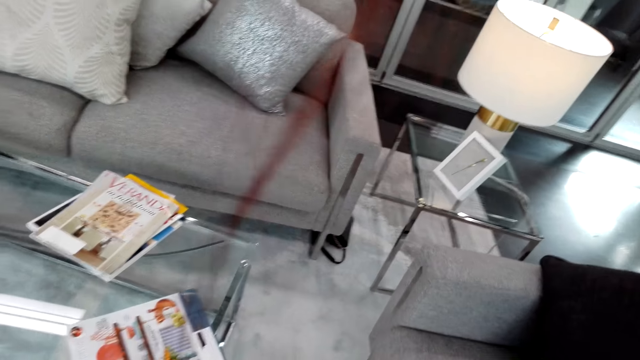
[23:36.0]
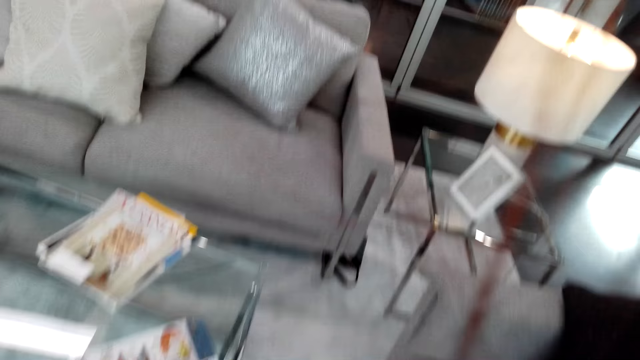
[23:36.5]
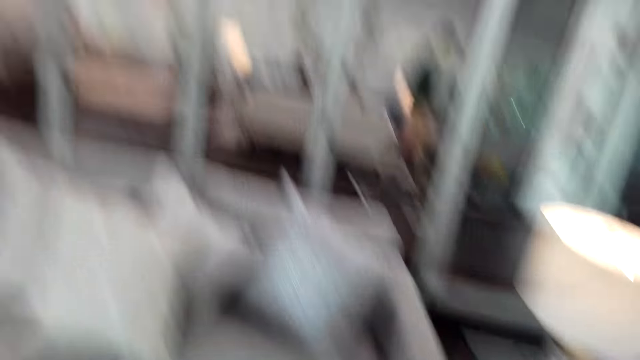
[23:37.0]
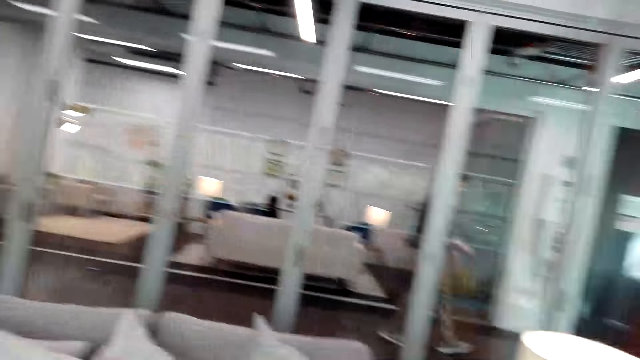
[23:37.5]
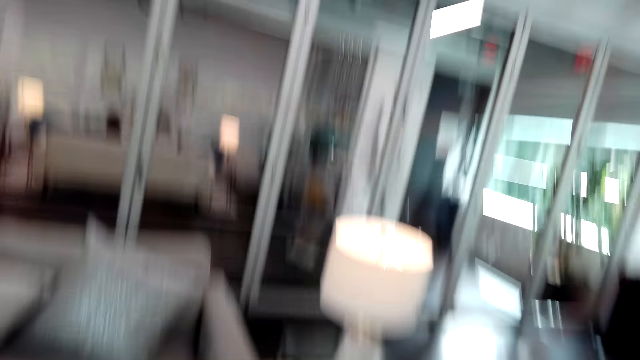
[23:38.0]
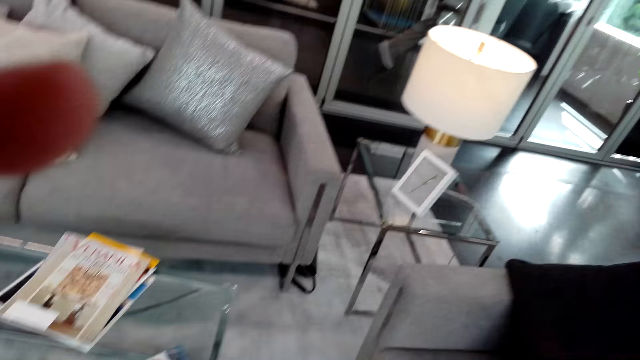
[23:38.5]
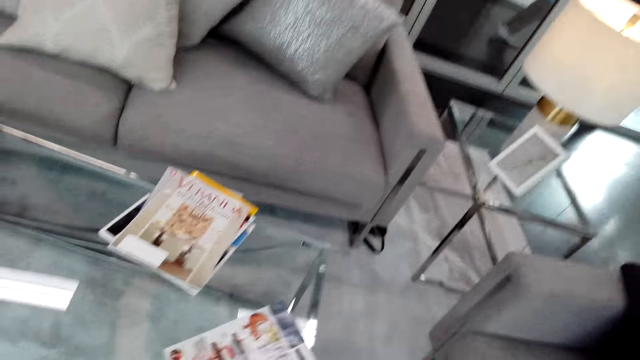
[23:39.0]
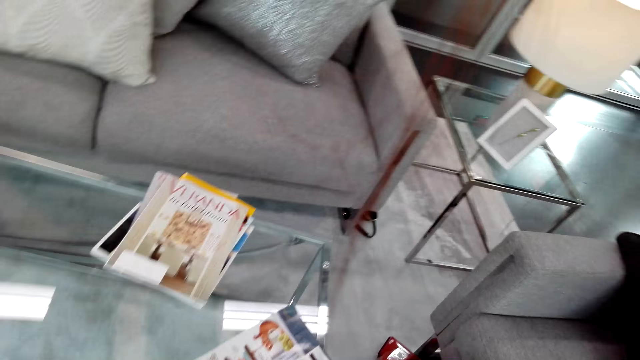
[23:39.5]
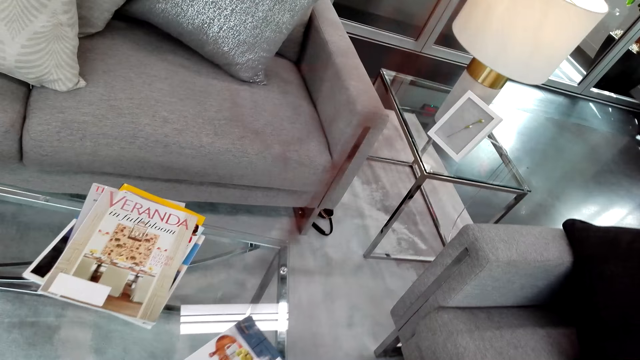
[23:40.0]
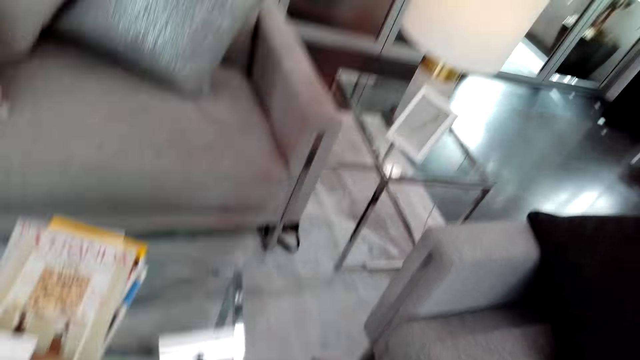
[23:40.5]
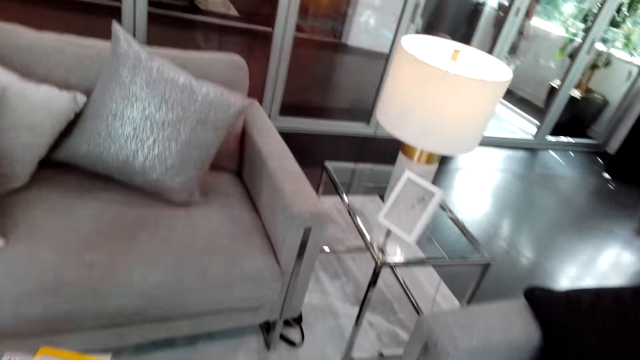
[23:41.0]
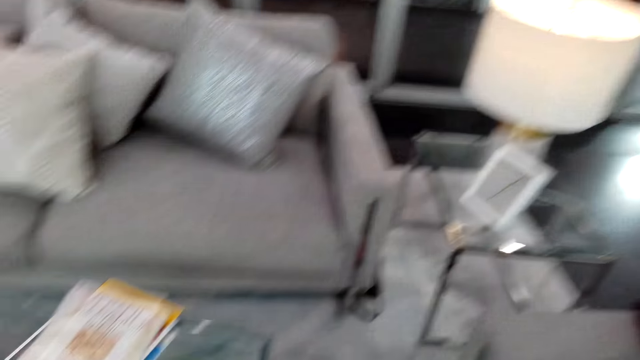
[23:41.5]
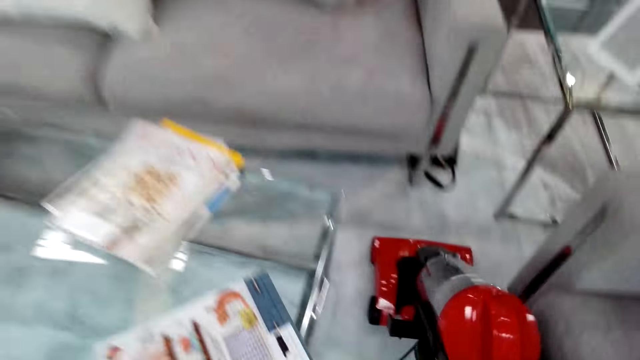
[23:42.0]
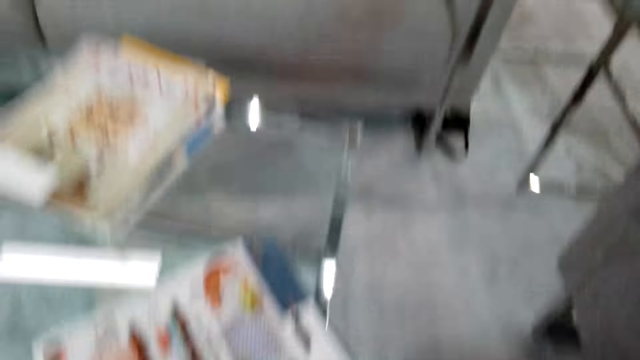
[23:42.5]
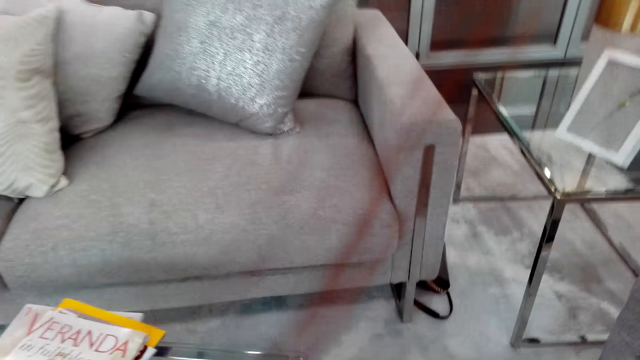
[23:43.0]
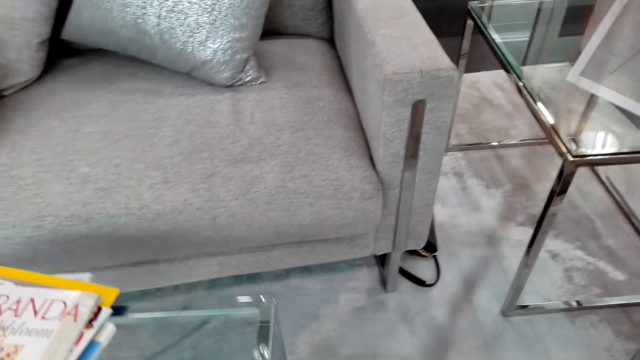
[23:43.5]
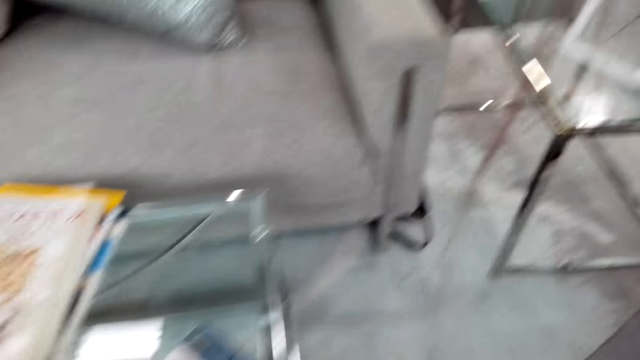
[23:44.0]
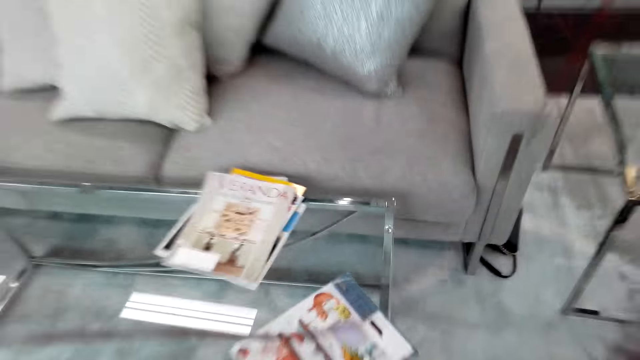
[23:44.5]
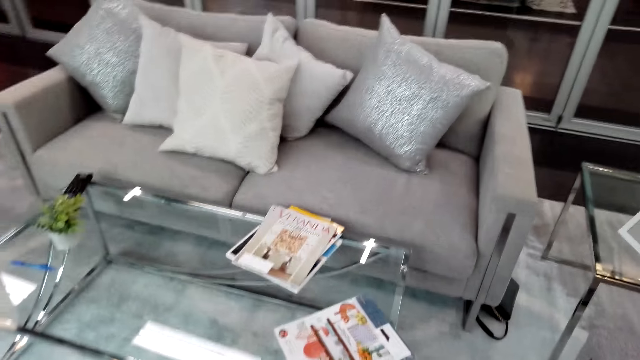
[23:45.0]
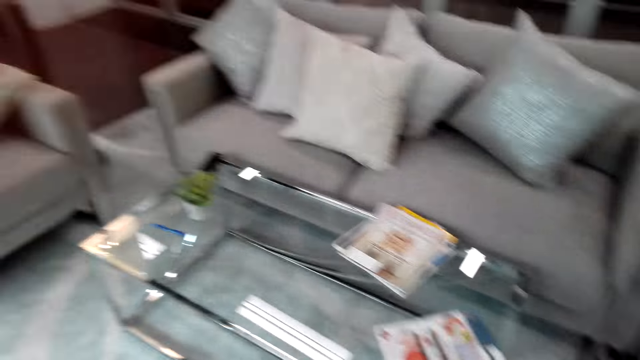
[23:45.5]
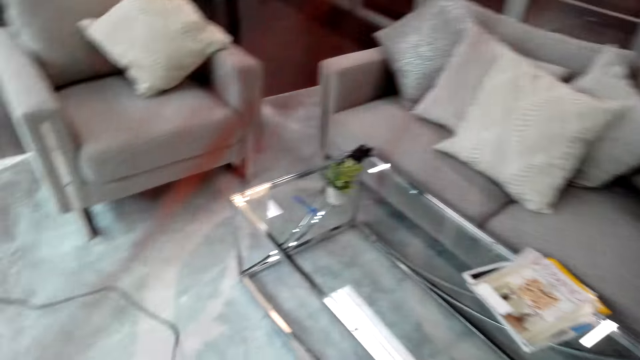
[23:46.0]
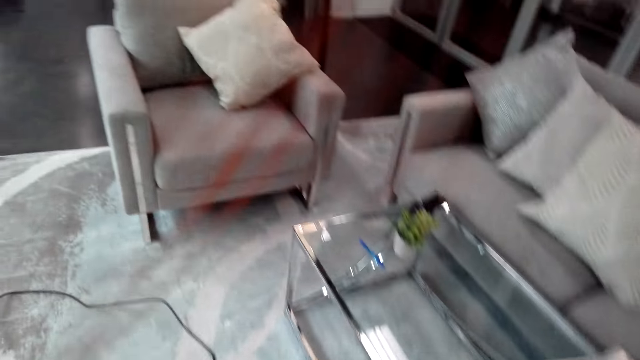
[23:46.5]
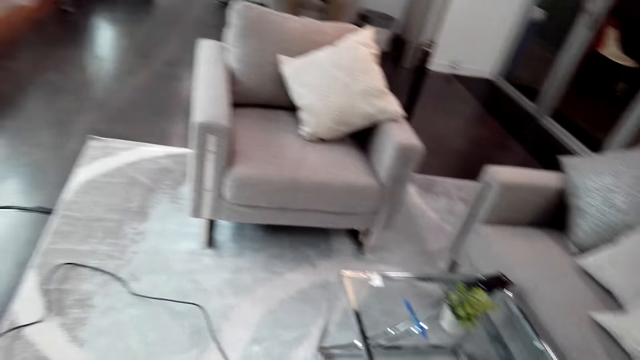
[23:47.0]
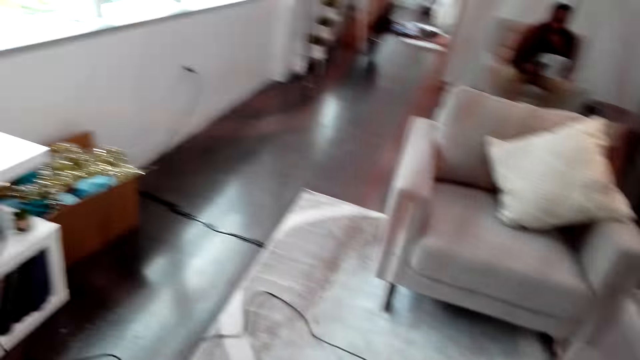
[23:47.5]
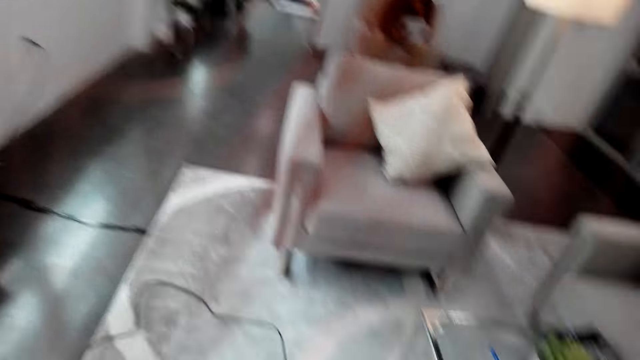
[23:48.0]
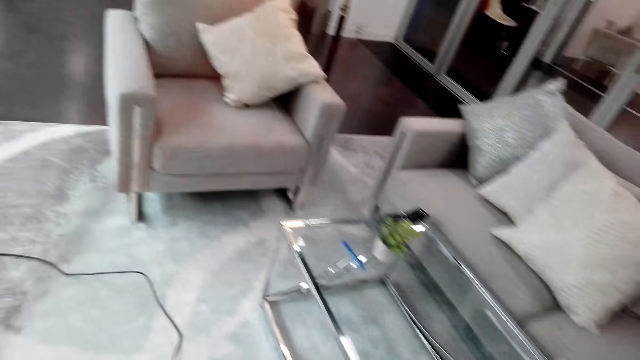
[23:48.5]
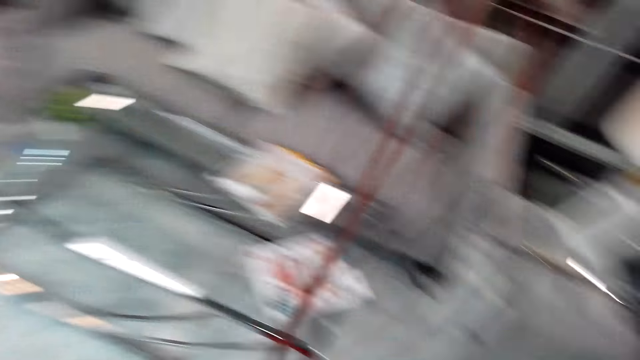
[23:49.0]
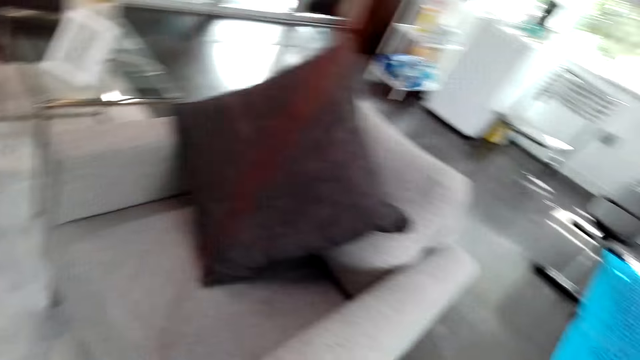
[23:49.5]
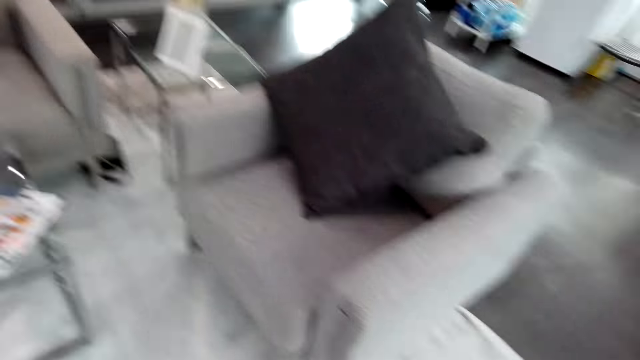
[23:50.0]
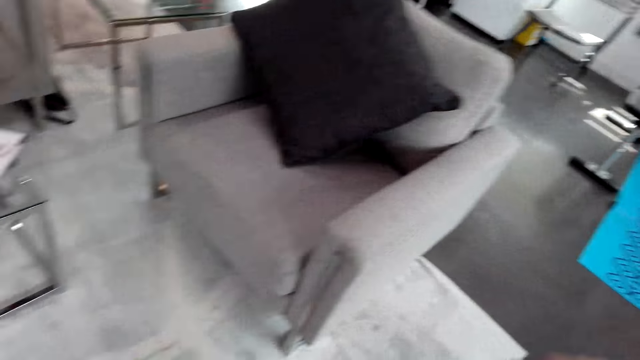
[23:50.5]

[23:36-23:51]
The camera wearer touches her head with her hand. She pushes the table. She vacuums the living room floor.

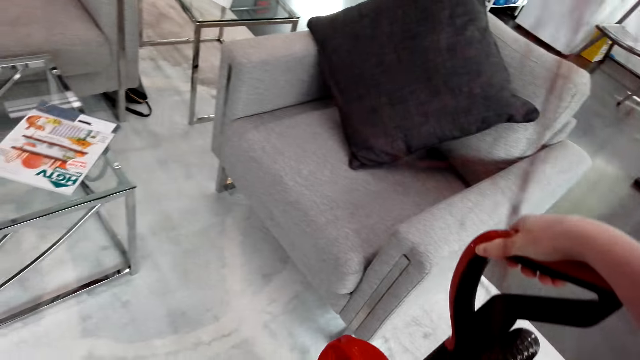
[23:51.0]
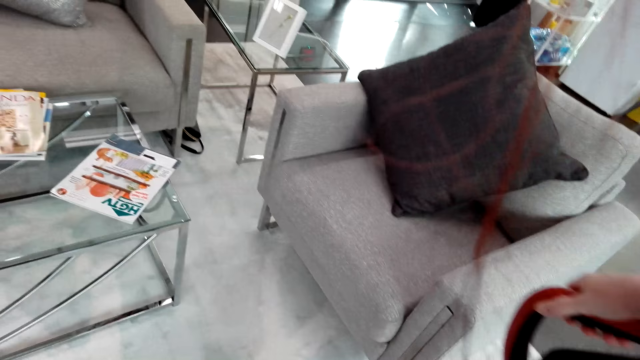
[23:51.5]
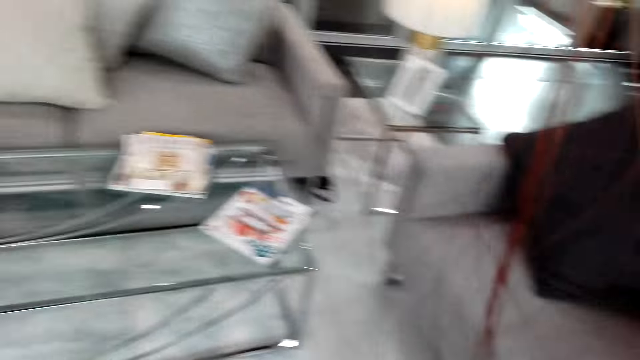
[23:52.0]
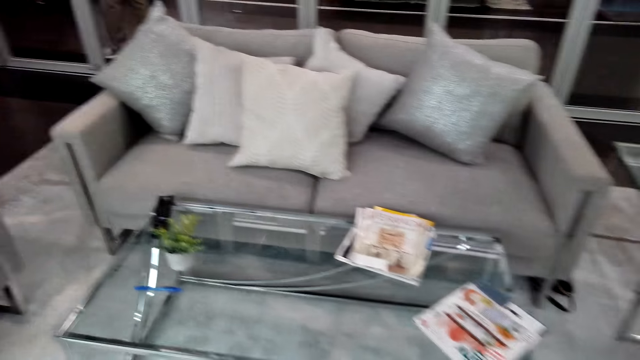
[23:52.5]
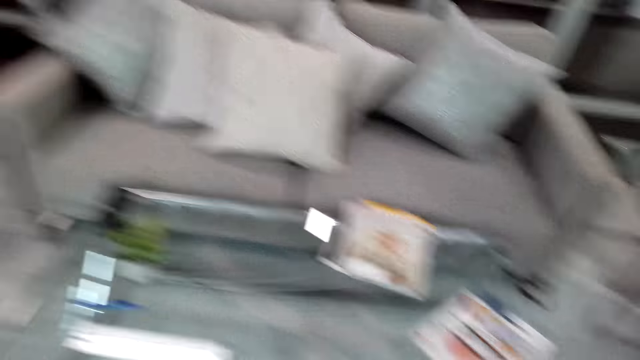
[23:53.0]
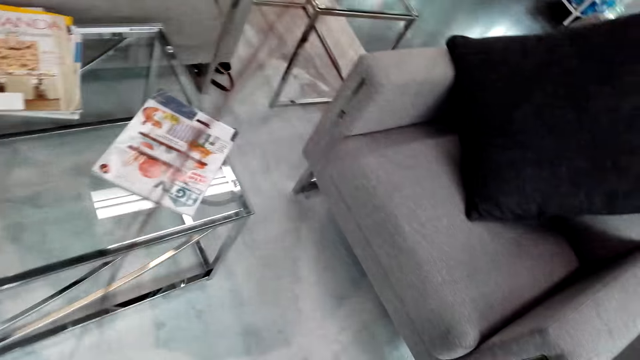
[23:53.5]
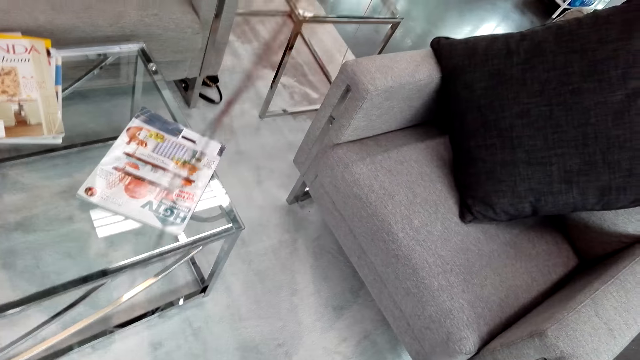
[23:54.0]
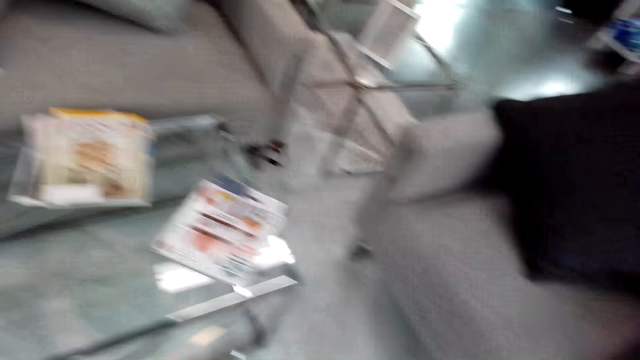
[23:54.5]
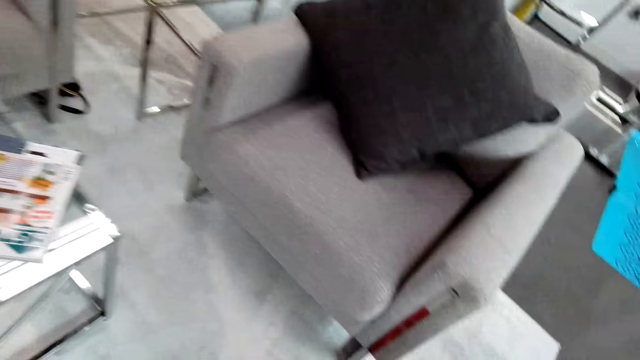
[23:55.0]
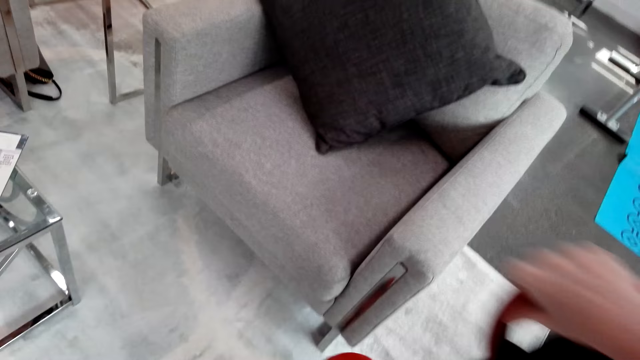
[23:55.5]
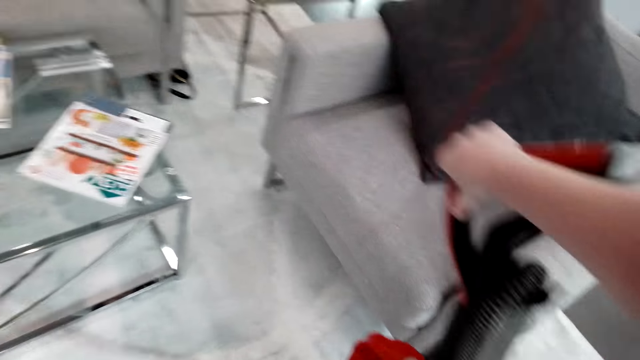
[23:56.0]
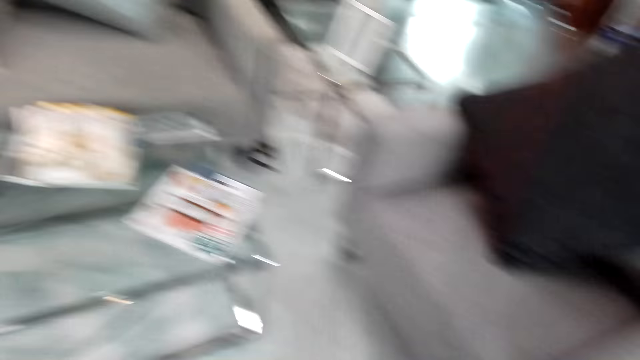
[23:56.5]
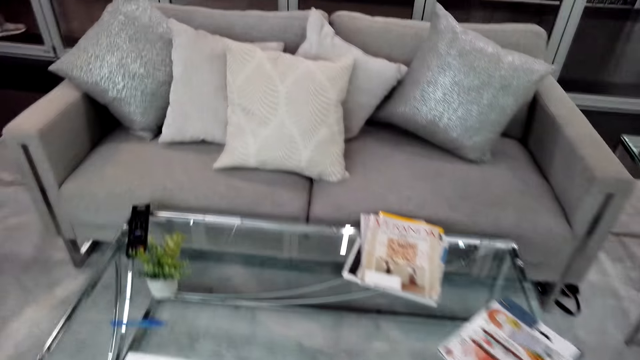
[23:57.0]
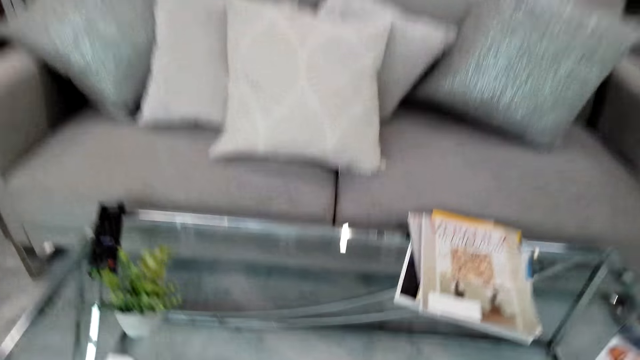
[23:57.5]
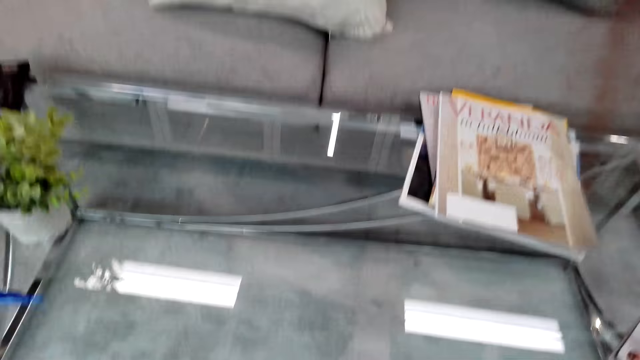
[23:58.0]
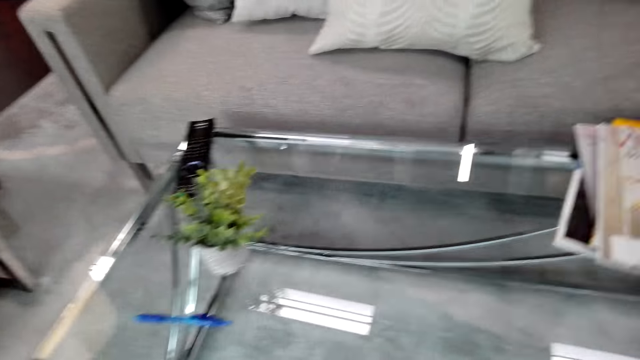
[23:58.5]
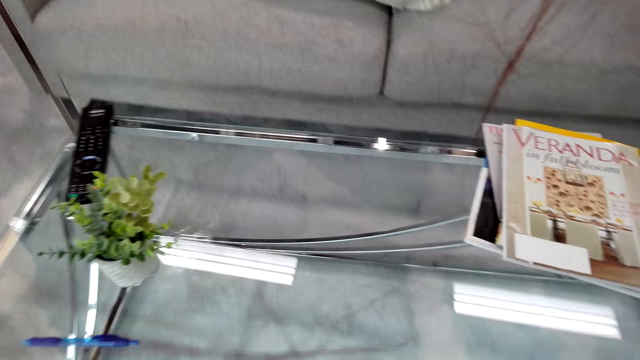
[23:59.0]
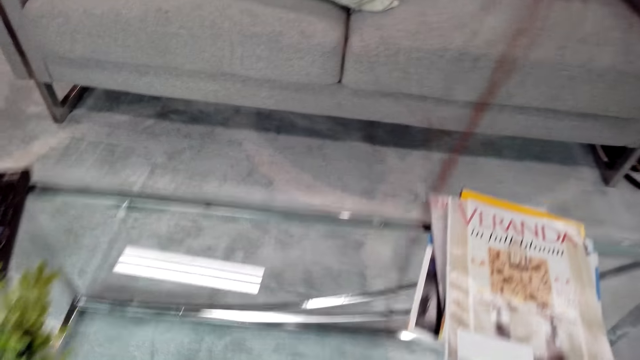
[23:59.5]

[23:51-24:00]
The camera wearer does something. They pull the table.
